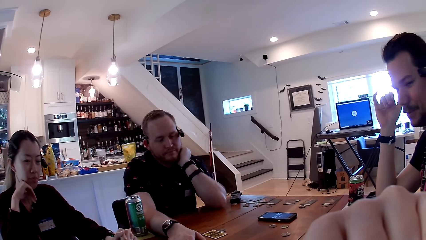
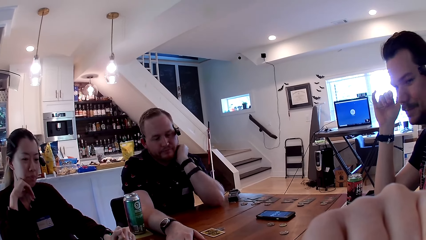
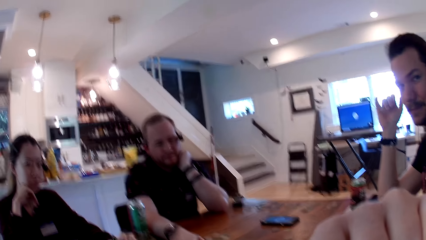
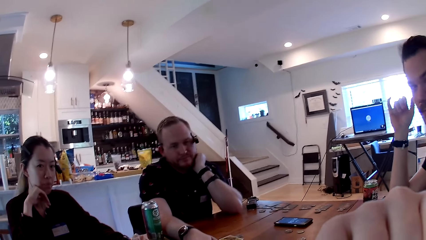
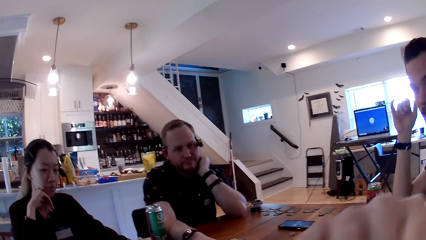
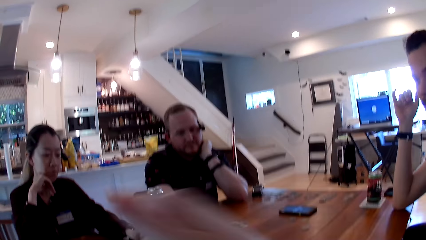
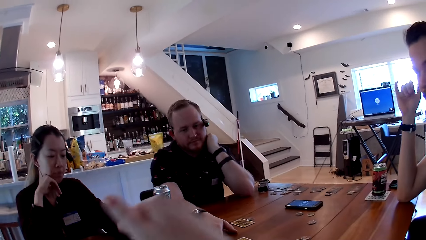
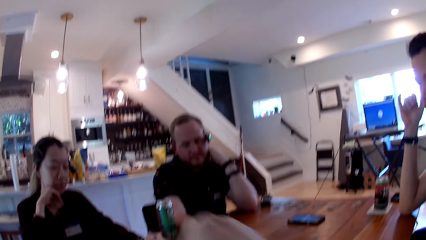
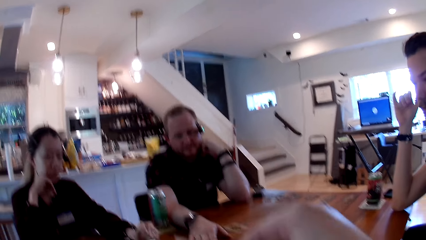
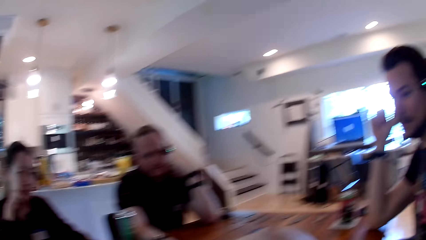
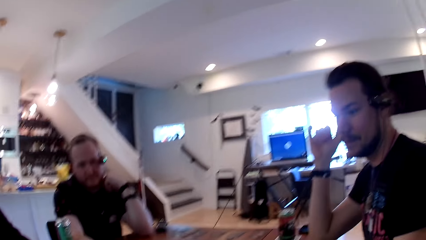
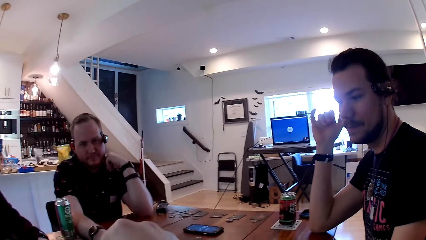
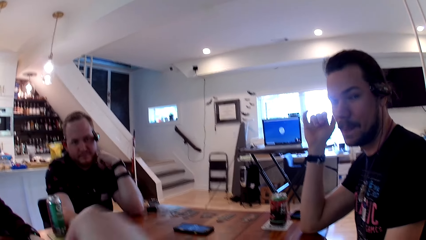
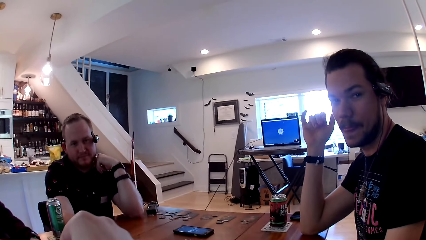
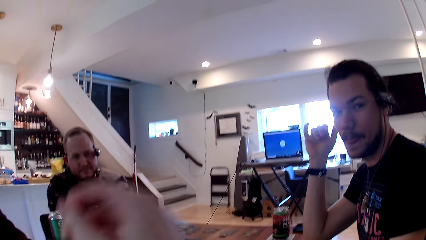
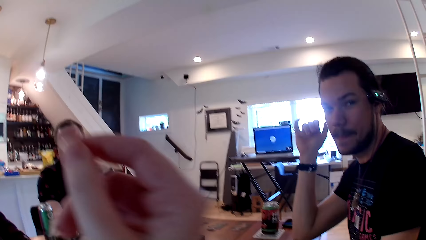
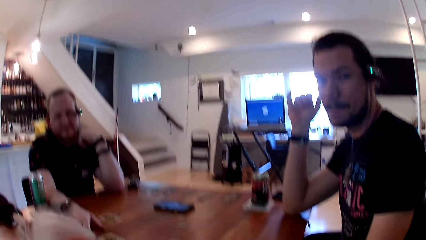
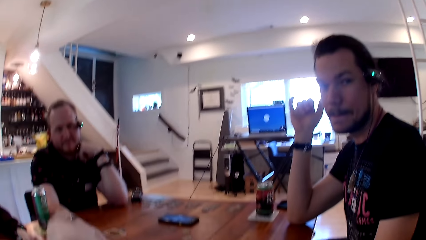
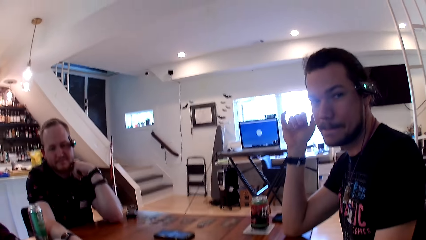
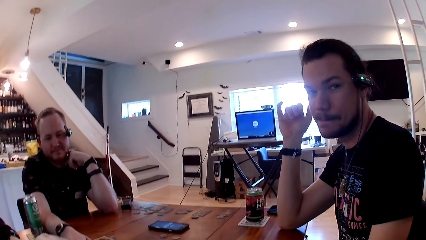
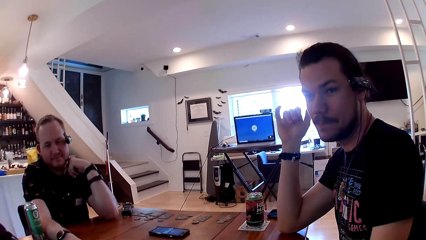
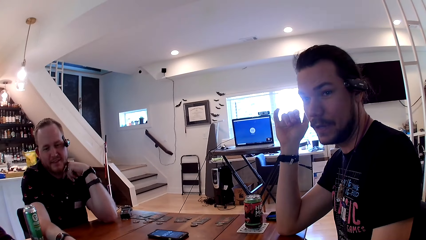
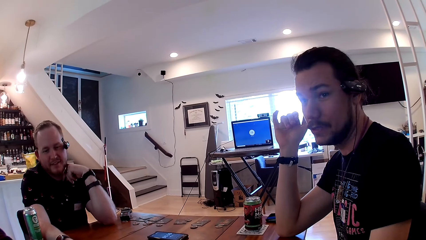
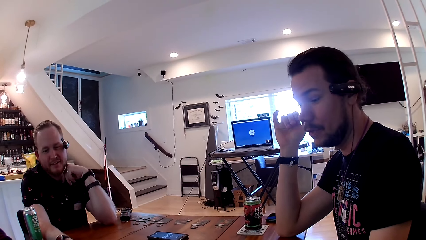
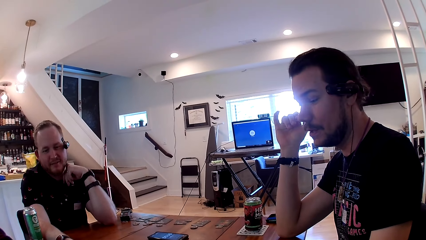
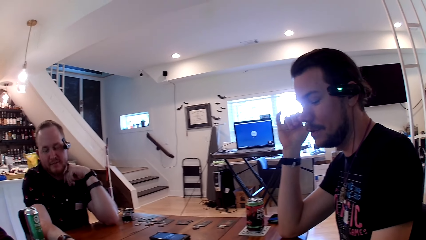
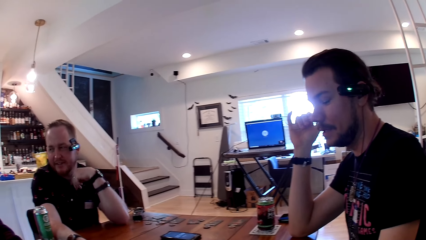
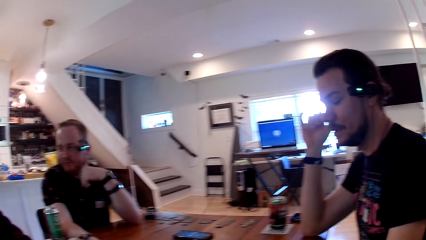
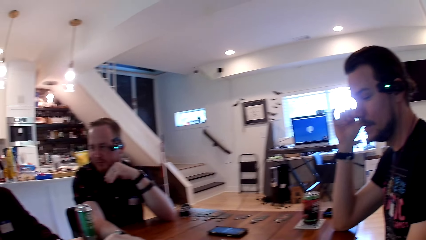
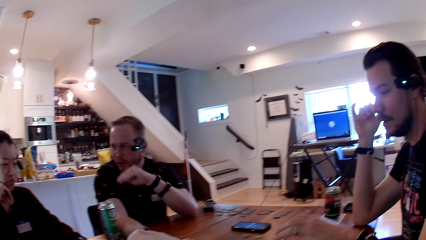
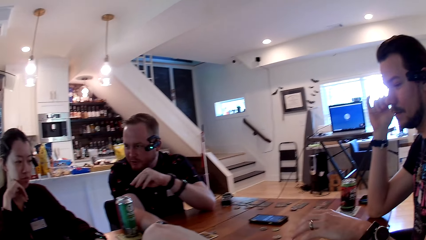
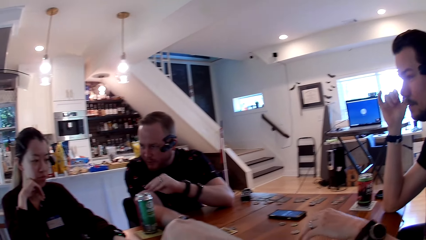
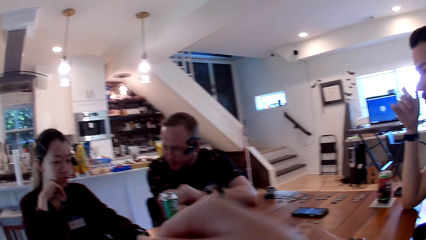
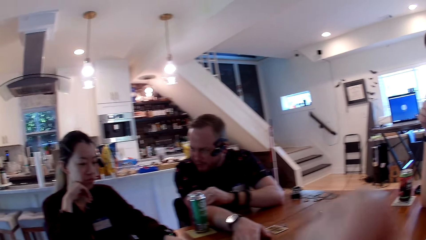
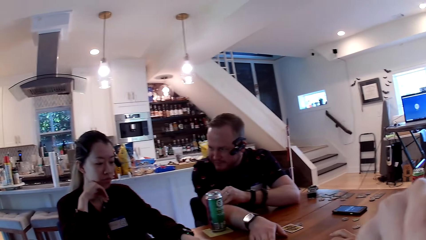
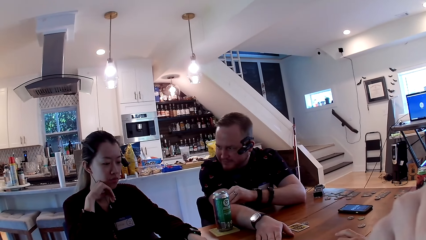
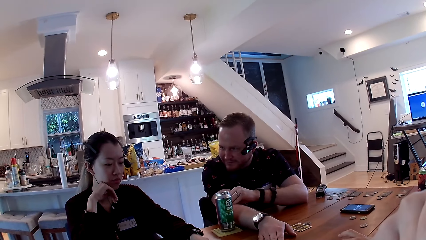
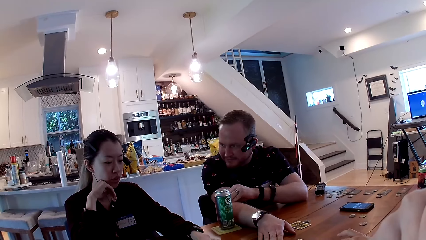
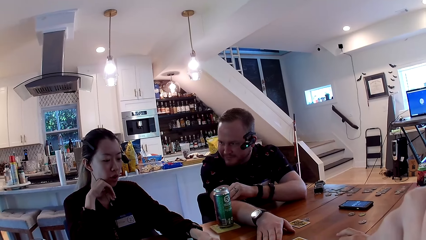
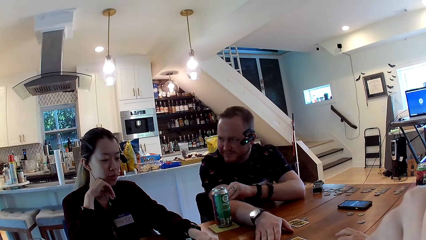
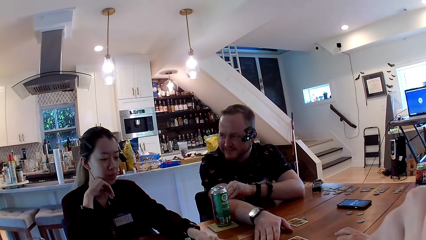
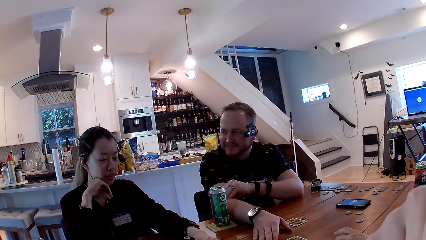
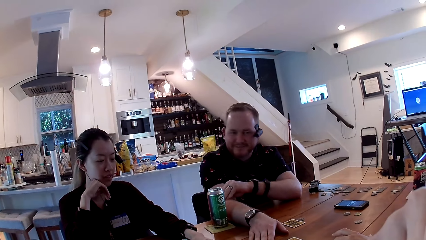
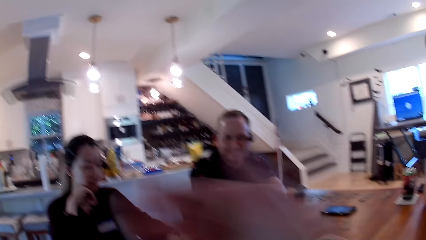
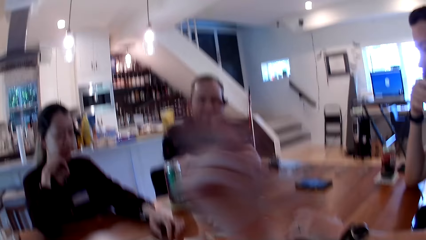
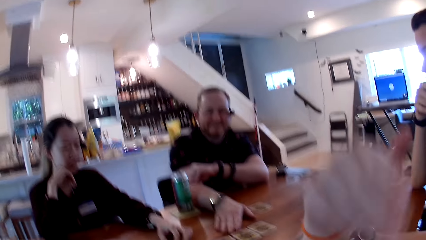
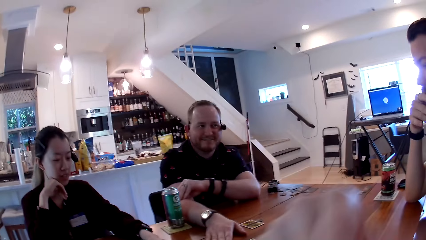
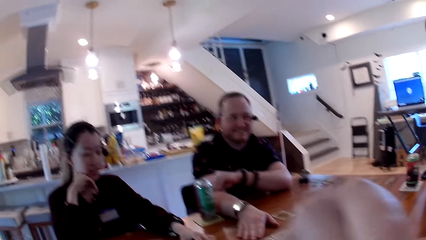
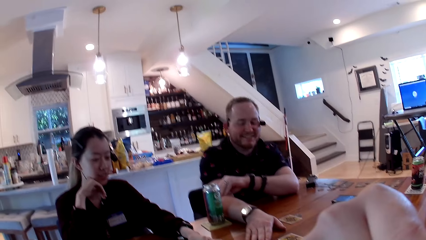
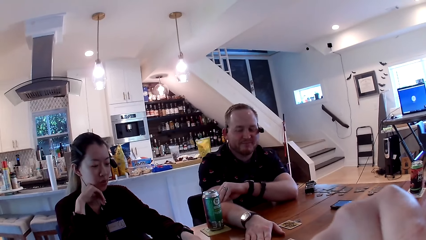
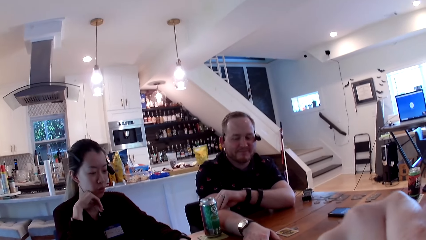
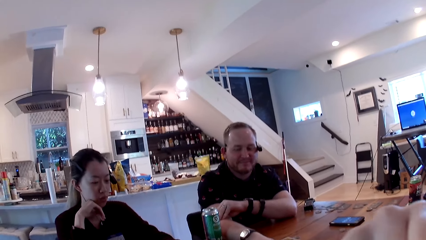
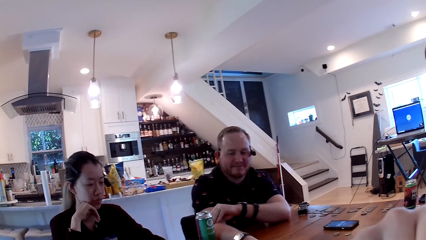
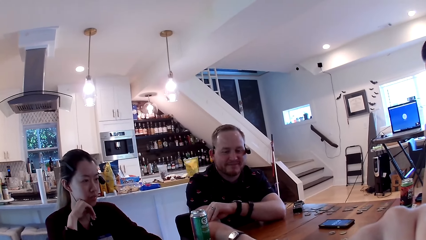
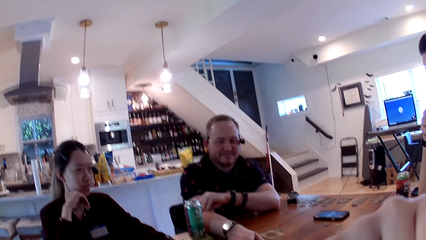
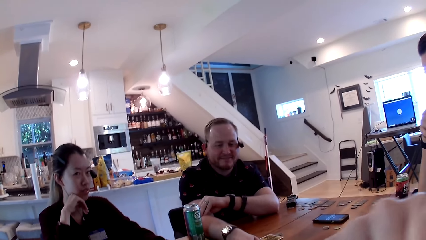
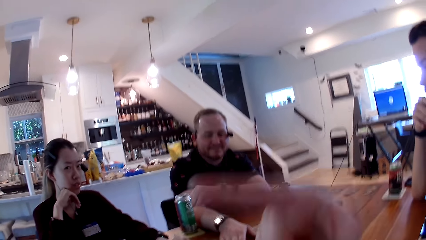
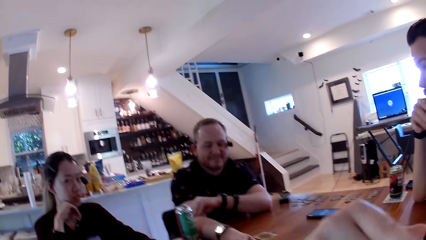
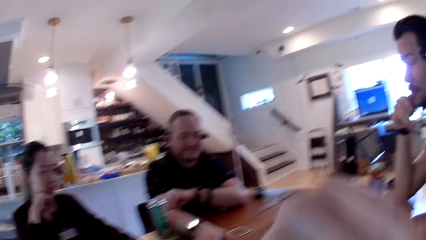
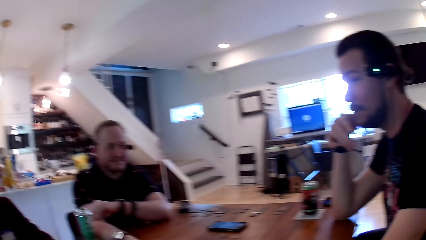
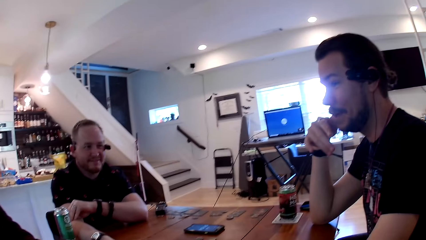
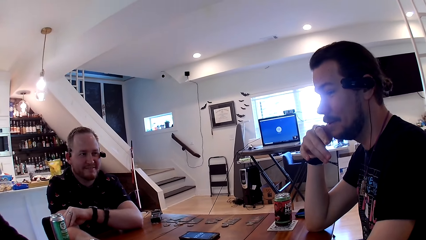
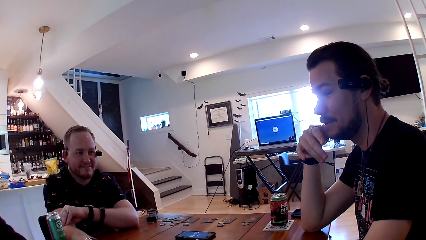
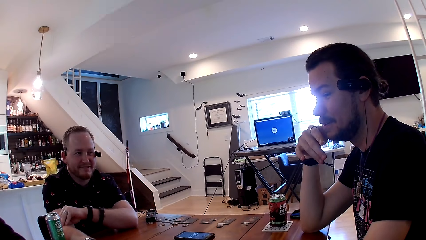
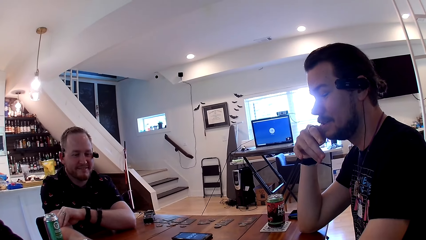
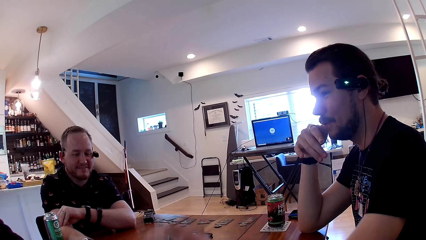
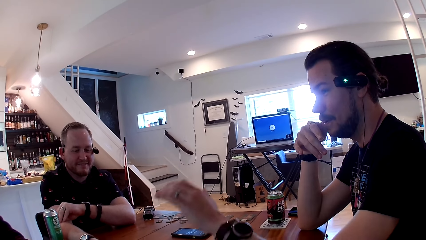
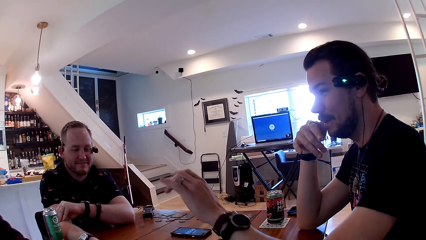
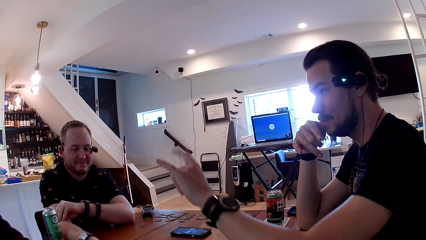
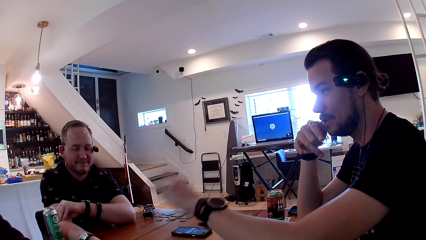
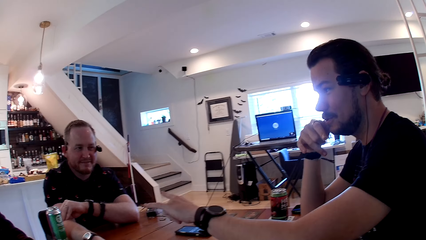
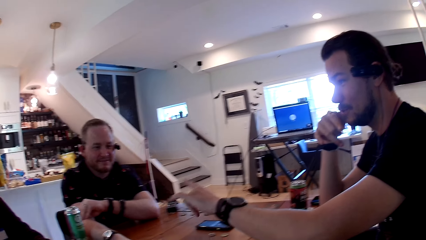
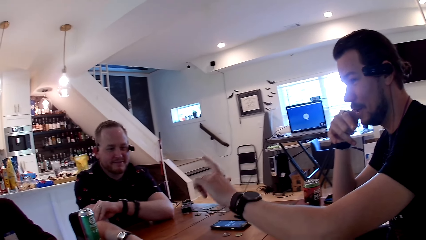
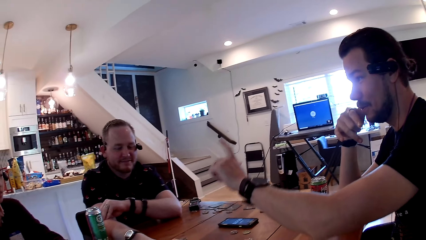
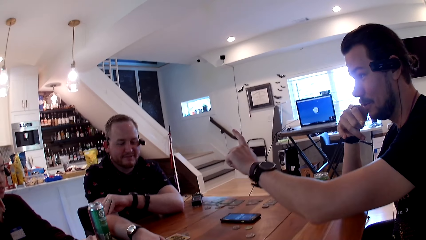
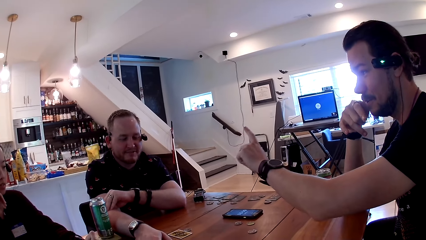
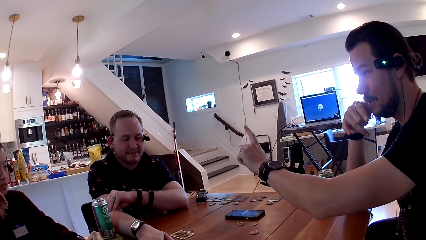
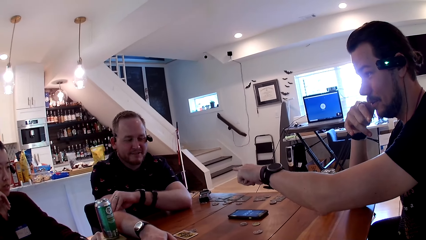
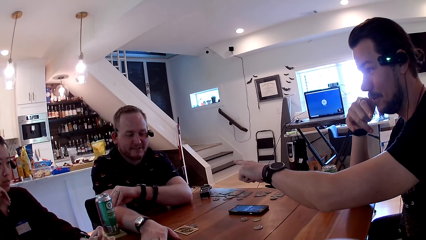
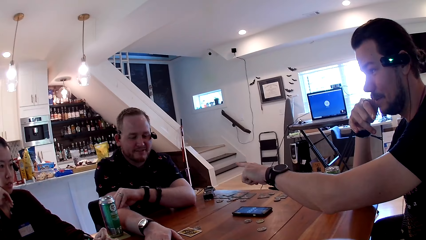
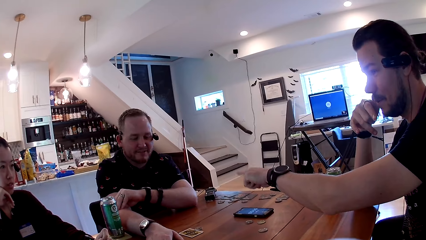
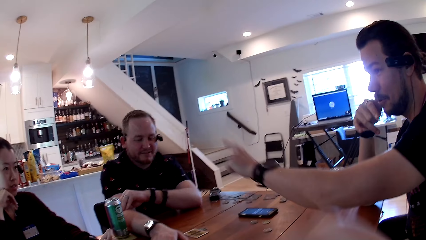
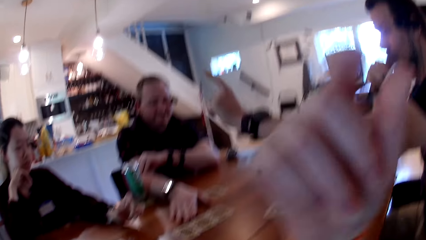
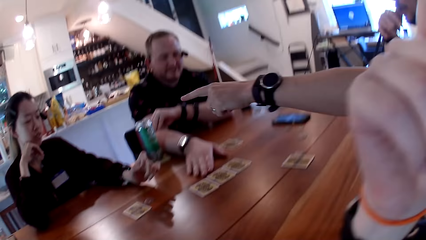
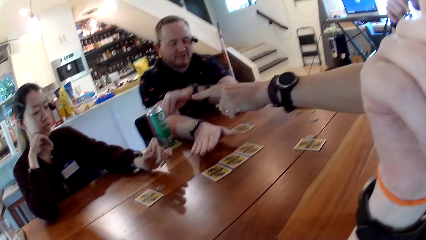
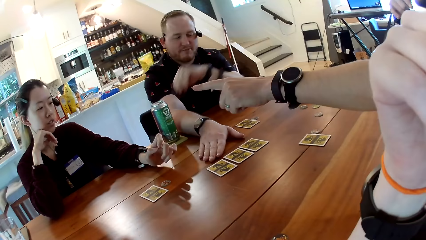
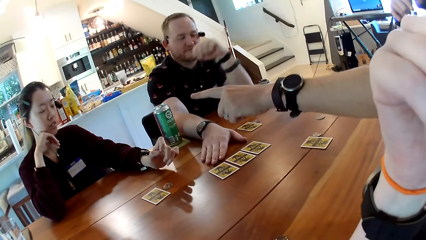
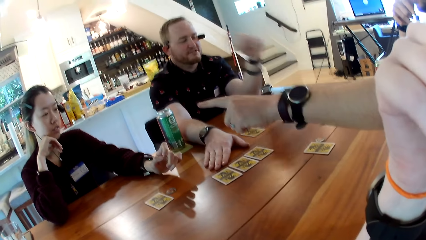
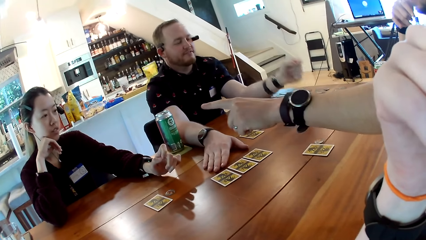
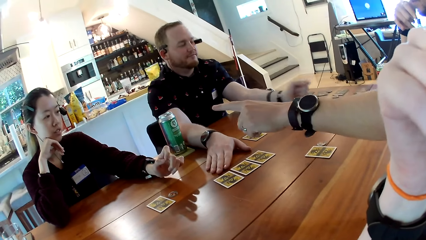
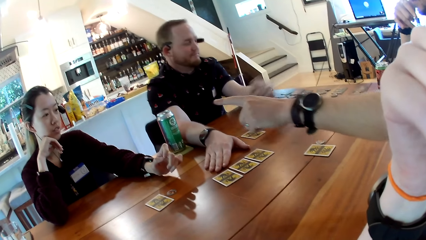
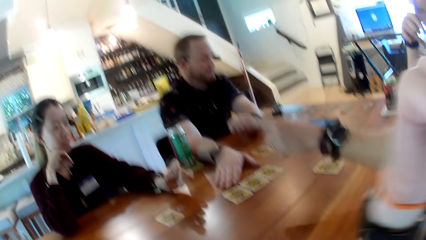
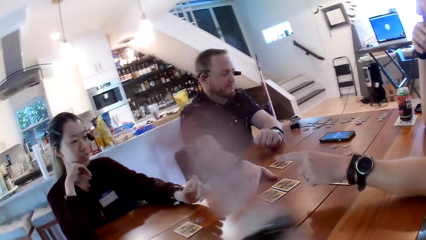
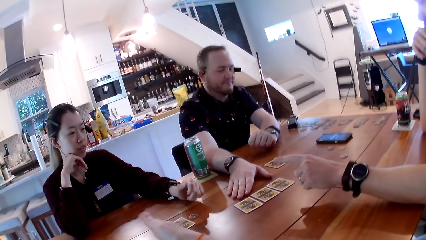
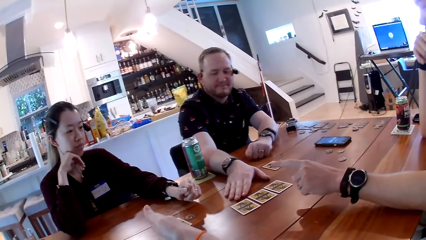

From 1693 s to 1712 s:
The camera wearer talks to a man. The man talks to the camera wearer. Another man talks to a woman. A person interacts with another person. The woman talks to everyone on the table. The camera wearer talks to everyone on the table. They raise the hand. A third person interacts with the second person. The first man talks to people on the table. The third person points at the first person. The camera wearer raises the hand. The third person points at the second person and interacts with the second person.
